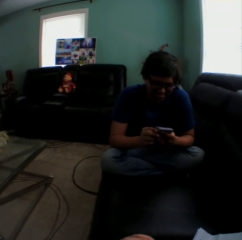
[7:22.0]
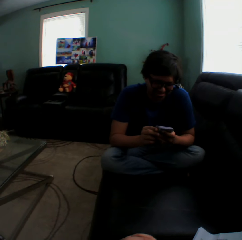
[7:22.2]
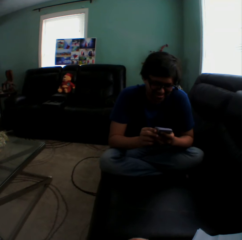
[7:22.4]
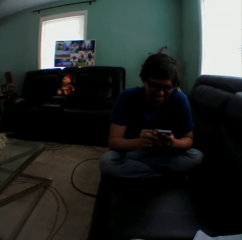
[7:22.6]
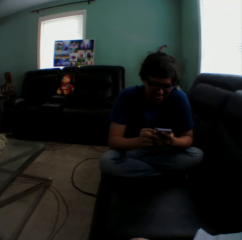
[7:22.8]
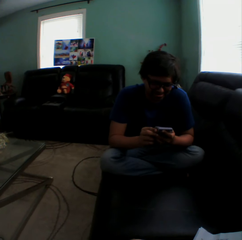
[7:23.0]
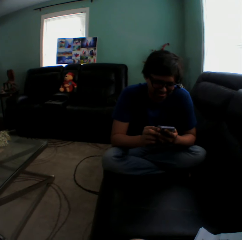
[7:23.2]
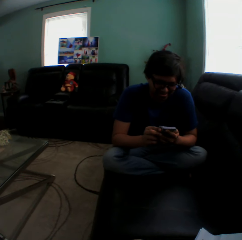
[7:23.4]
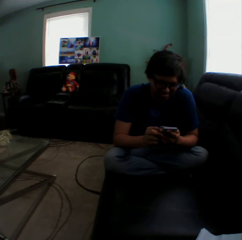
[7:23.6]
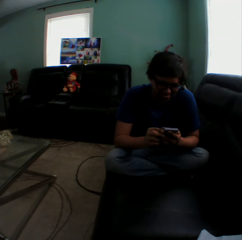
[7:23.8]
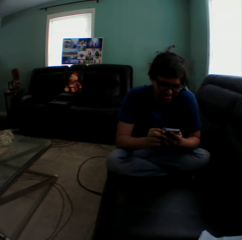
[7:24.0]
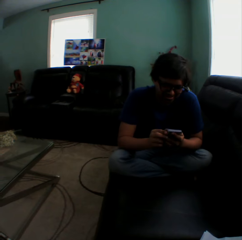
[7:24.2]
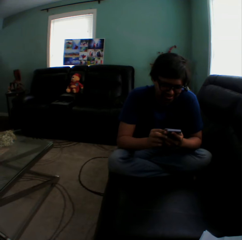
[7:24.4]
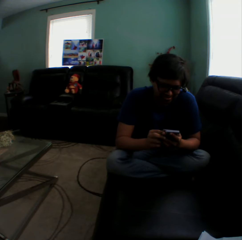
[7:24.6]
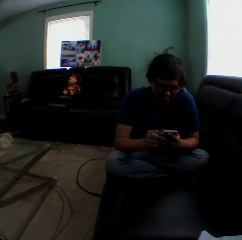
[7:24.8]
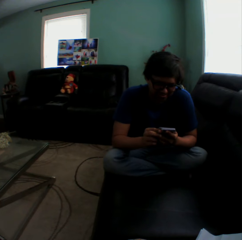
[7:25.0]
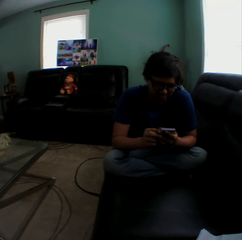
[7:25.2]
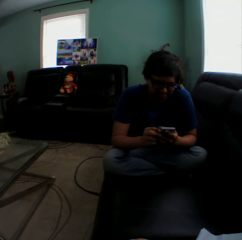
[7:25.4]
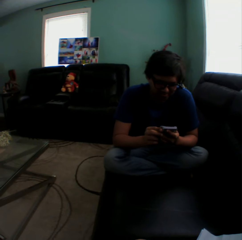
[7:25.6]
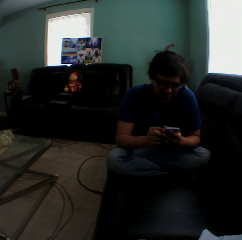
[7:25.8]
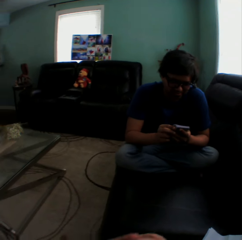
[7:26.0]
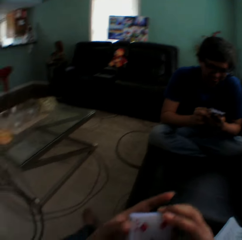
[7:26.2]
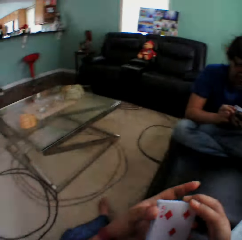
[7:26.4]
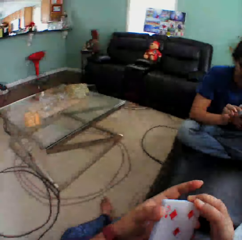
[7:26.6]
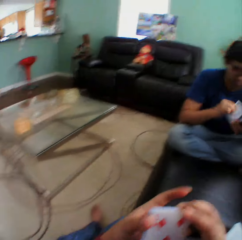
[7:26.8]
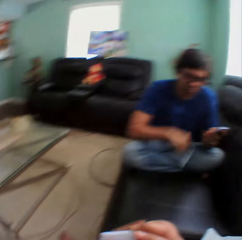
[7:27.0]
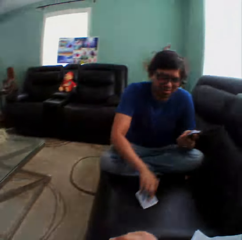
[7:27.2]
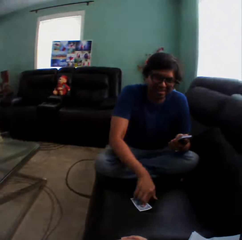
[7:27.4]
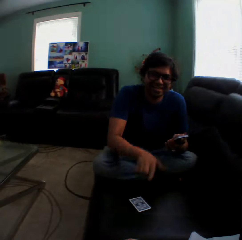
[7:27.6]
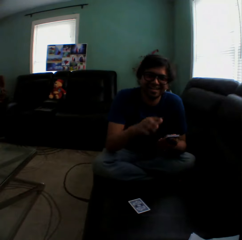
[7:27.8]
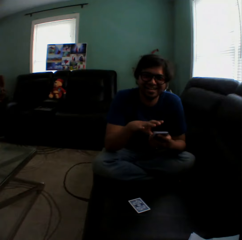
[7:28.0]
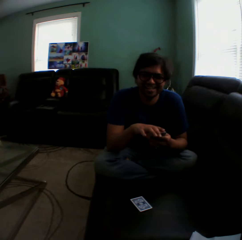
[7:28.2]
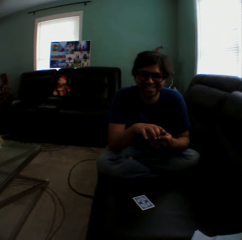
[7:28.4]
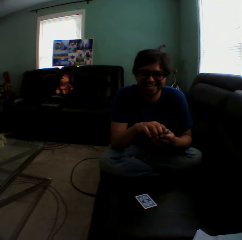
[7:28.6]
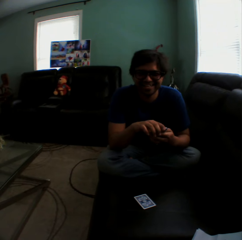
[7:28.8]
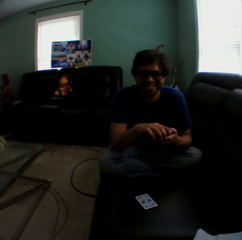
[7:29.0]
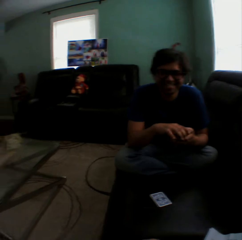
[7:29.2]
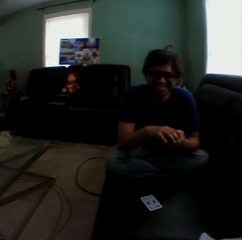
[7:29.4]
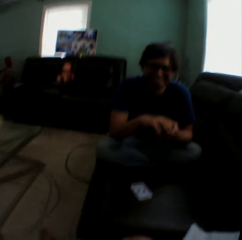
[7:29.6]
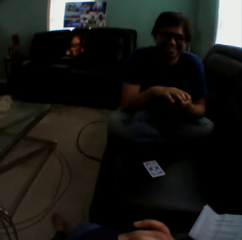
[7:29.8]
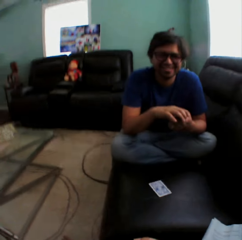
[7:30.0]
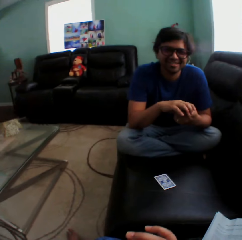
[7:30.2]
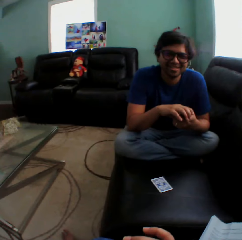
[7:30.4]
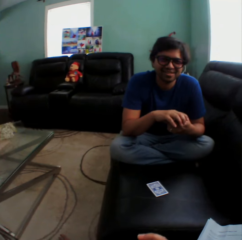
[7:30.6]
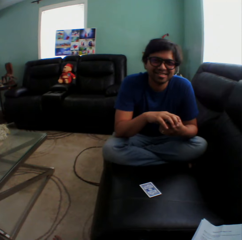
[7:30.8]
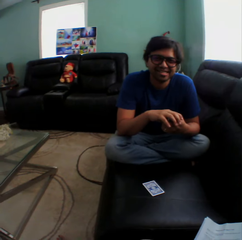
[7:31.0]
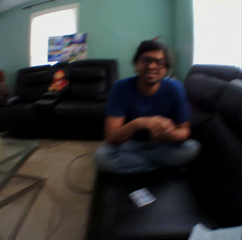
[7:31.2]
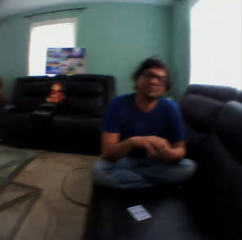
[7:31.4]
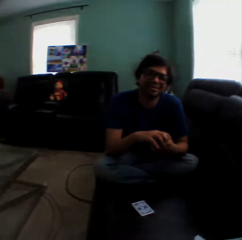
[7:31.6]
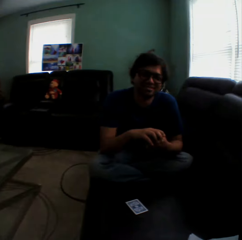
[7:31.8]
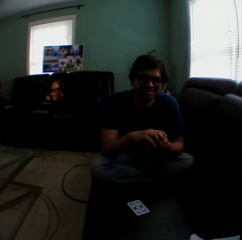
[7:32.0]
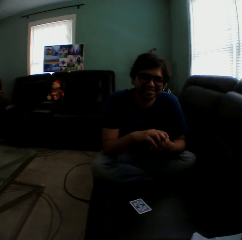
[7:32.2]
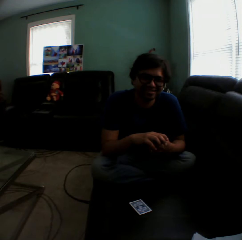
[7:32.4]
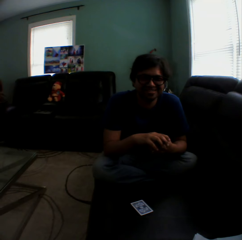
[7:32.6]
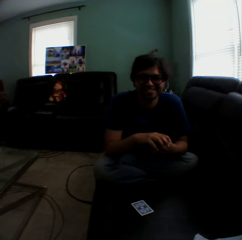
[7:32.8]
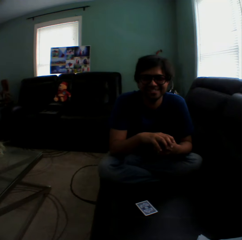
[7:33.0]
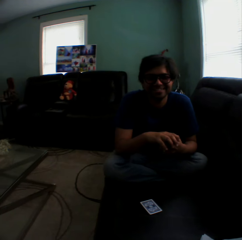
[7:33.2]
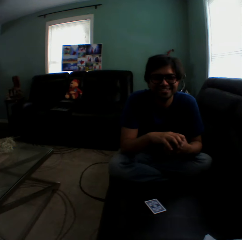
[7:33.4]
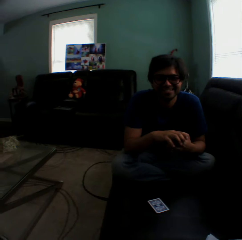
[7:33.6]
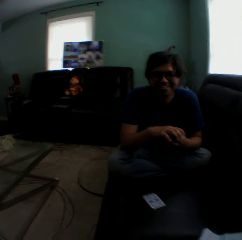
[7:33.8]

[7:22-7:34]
The camera wearer turns to the side. A person puts a card on the couch and holds playing cards. The camera wearer turns to the side.

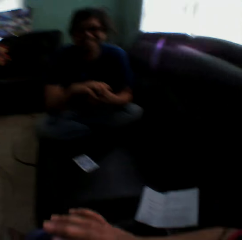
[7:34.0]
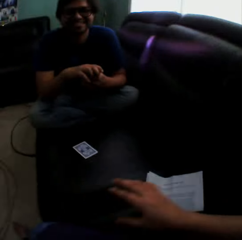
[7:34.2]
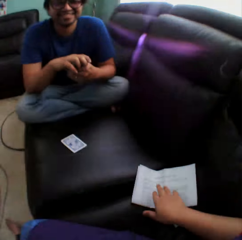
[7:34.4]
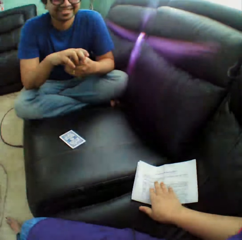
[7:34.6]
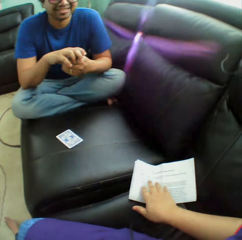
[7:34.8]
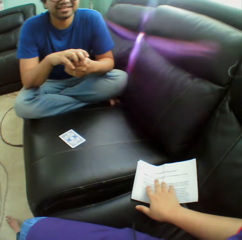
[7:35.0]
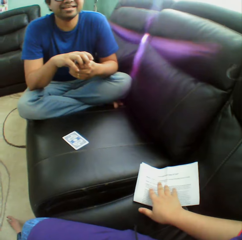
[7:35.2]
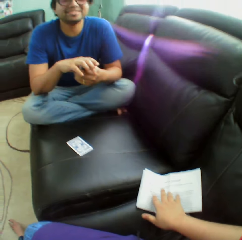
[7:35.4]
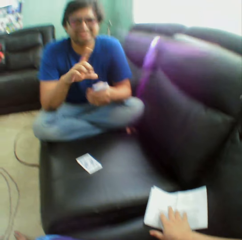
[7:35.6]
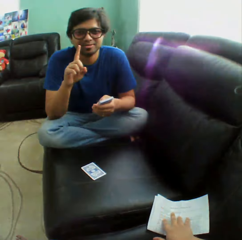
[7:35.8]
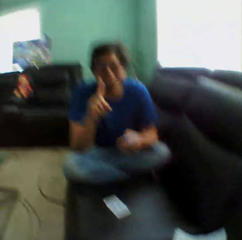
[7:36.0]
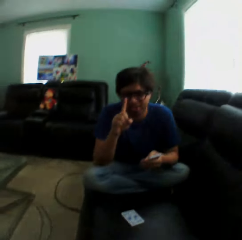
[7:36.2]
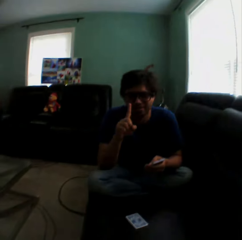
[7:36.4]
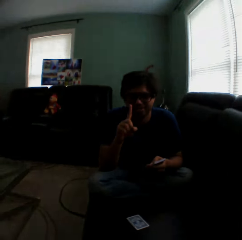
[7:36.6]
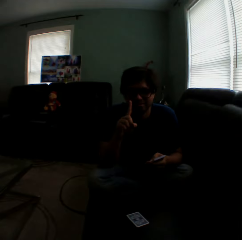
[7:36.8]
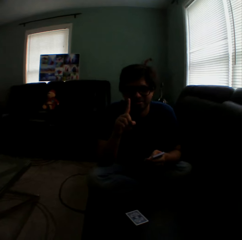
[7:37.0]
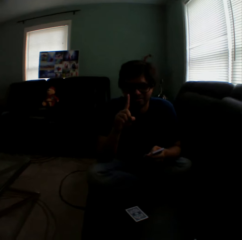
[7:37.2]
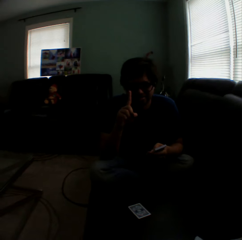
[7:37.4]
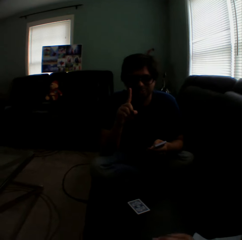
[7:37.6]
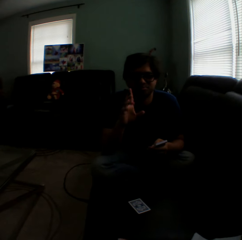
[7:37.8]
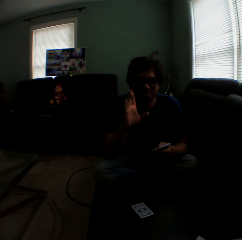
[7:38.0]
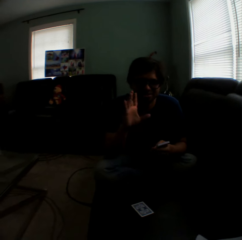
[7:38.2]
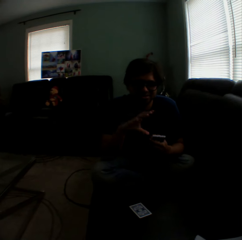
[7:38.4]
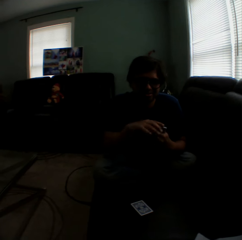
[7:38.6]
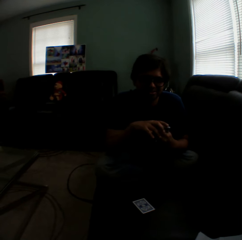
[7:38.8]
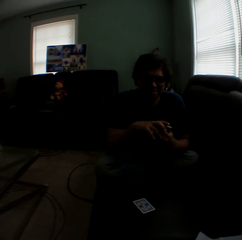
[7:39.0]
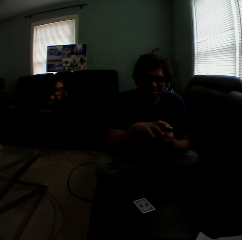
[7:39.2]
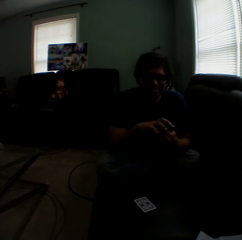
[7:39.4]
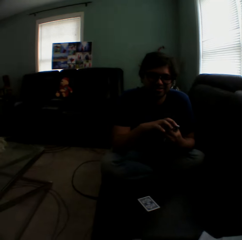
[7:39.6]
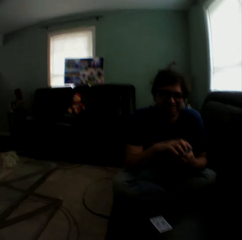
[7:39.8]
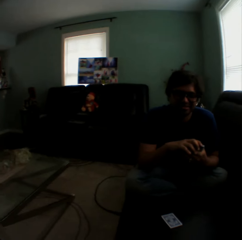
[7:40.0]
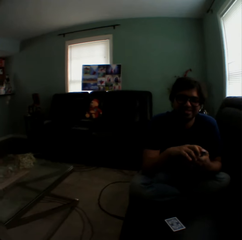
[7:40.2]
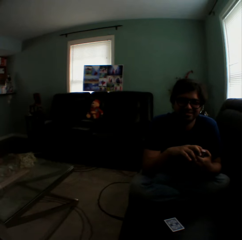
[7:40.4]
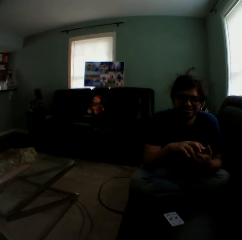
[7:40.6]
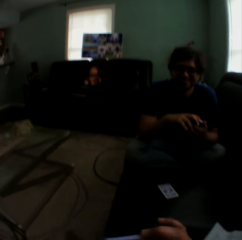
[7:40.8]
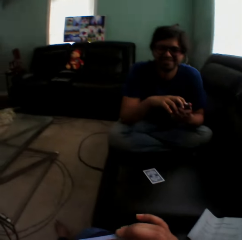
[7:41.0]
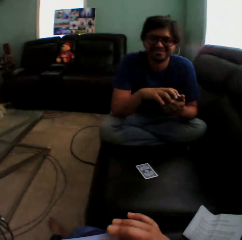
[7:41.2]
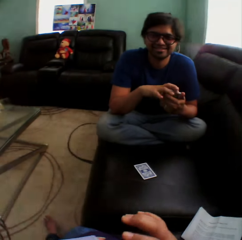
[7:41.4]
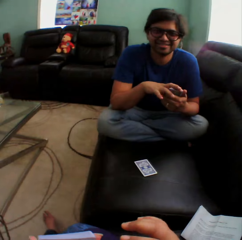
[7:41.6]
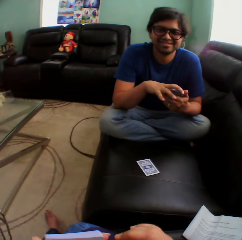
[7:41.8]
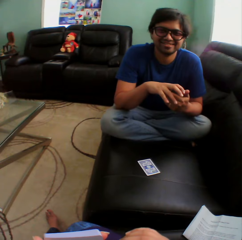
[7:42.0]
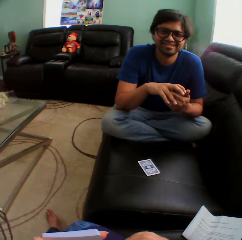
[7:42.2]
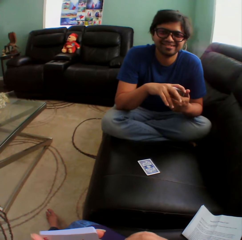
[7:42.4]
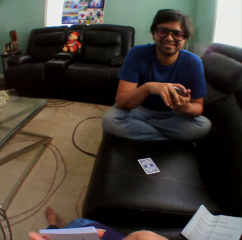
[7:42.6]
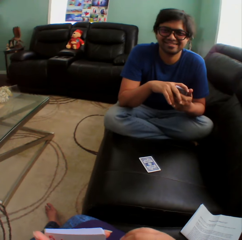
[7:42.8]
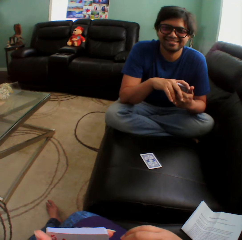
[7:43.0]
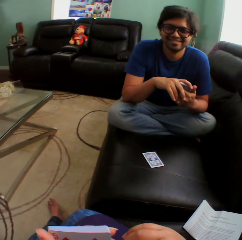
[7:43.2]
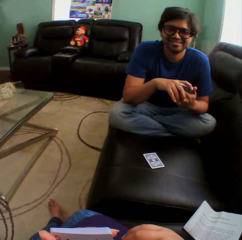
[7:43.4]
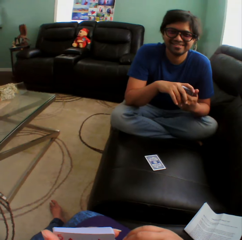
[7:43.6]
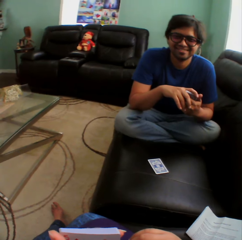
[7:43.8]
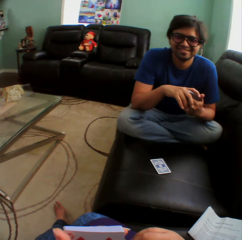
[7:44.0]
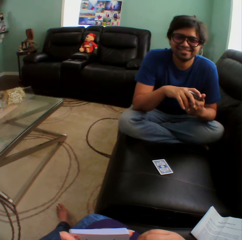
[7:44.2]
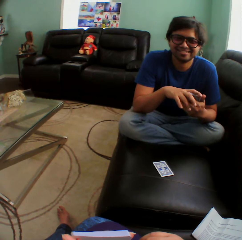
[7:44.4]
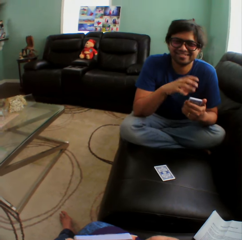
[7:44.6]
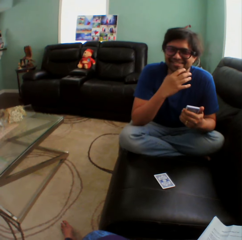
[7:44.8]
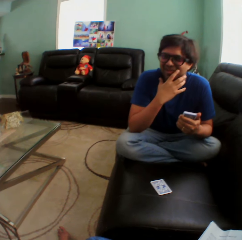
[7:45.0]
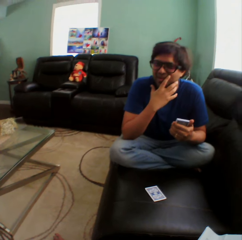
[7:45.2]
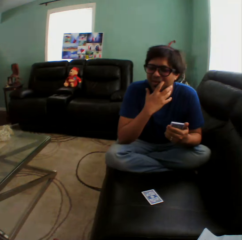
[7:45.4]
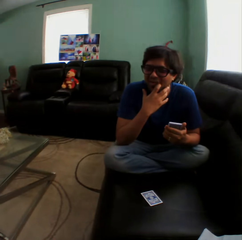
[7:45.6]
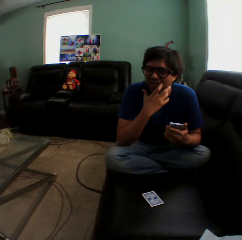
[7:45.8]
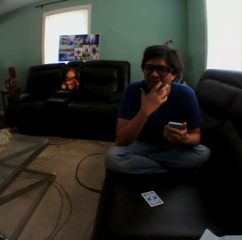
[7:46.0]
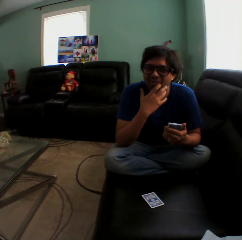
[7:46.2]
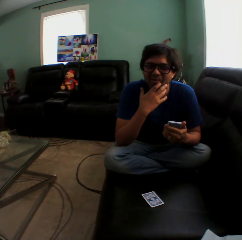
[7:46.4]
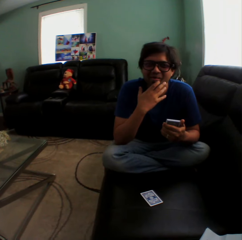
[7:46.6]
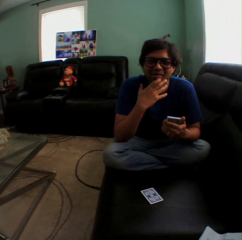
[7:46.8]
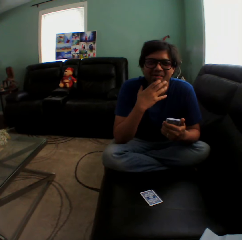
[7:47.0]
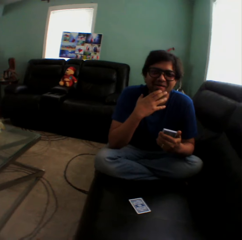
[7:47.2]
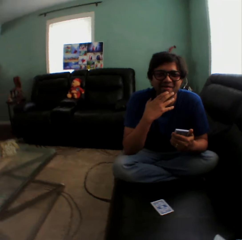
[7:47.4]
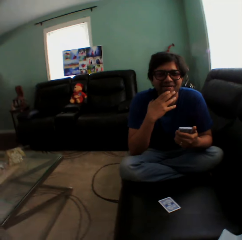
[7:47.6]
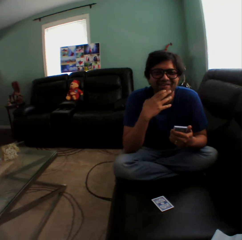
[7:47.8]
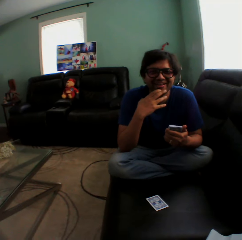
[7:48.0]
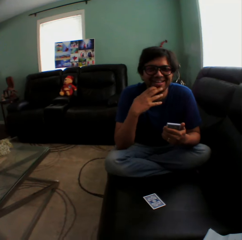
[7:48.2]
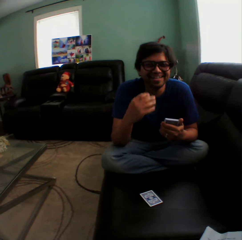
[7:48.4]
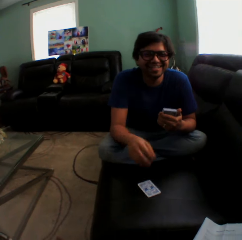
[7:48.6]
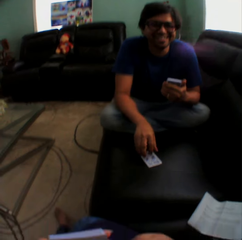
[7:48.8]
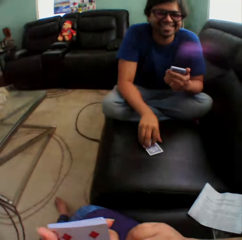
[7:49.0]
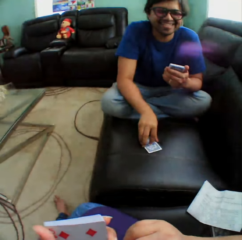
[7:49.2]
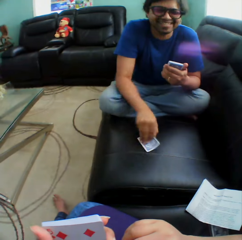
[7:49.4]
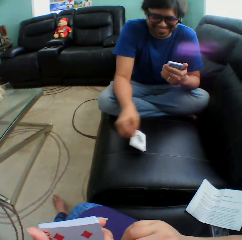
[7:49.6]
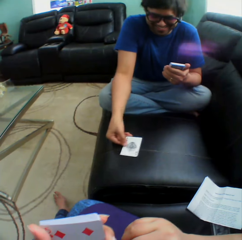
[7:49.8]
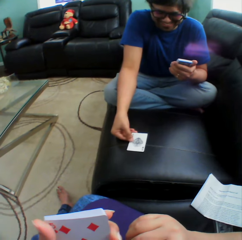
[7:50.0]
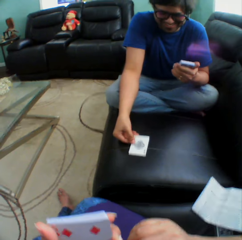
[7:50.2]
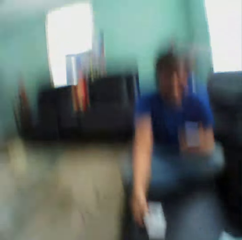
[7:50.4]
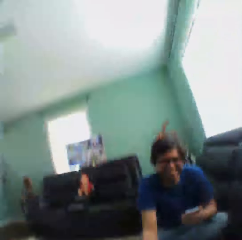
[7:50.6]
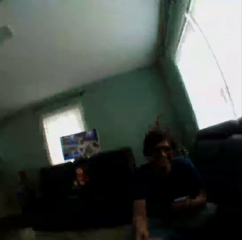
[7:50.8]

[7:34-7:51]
The camera wearer holds a paper on the couch and touches the paper on the couch. They turn to the side. A person lifts a finger, holds playing cards, and aligns cards in a hand. The camera wearer turns to the side and arranges cards in a hand. The person holds playing cards and touches the face. The camera wearer turns to the side. The person holds playing cards, turns a card on the couch, and holds a playing card on the table.
